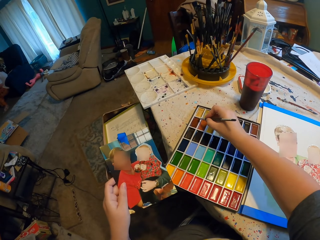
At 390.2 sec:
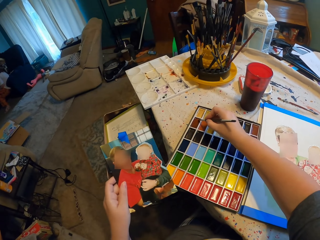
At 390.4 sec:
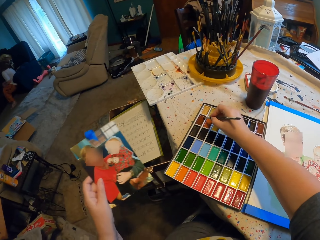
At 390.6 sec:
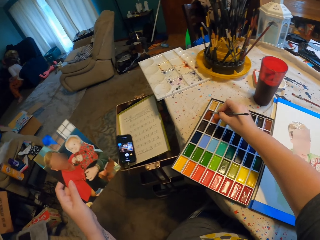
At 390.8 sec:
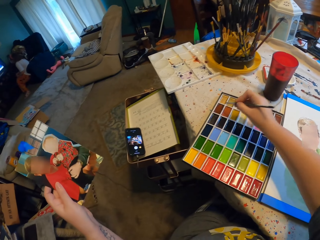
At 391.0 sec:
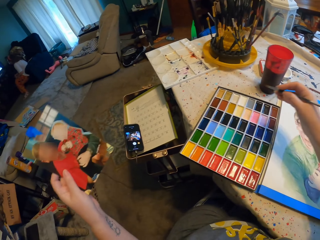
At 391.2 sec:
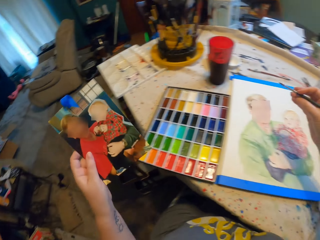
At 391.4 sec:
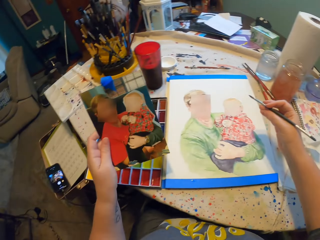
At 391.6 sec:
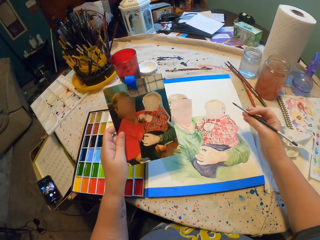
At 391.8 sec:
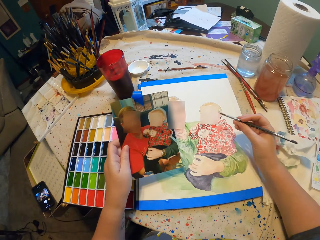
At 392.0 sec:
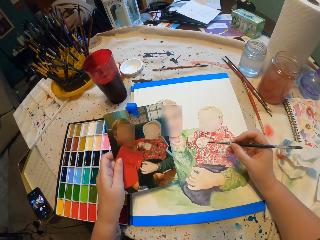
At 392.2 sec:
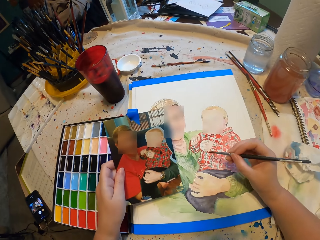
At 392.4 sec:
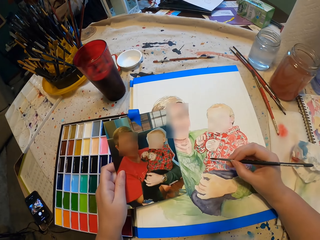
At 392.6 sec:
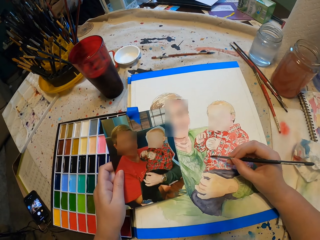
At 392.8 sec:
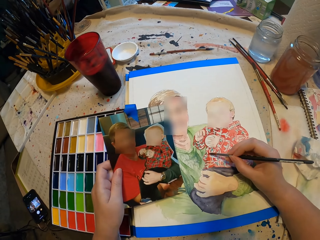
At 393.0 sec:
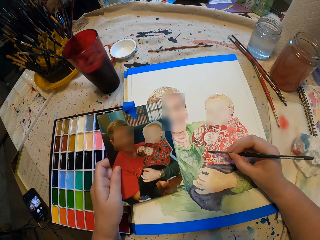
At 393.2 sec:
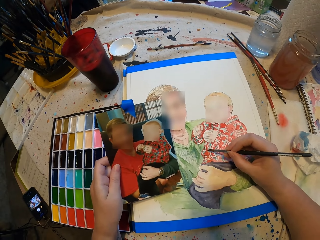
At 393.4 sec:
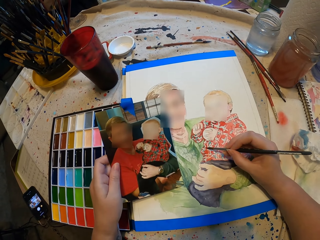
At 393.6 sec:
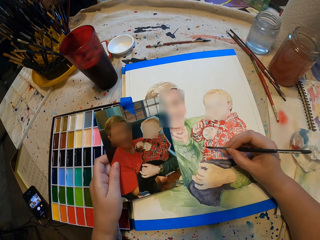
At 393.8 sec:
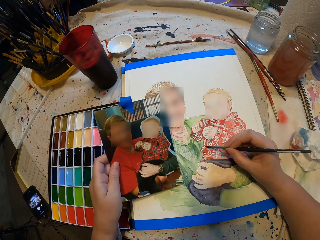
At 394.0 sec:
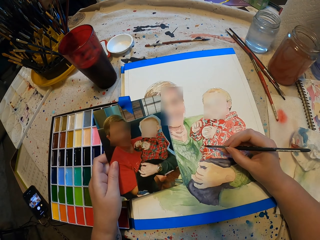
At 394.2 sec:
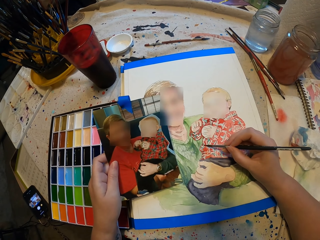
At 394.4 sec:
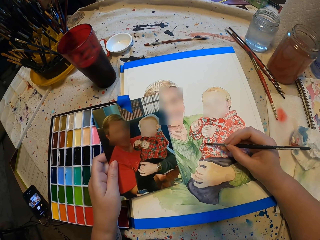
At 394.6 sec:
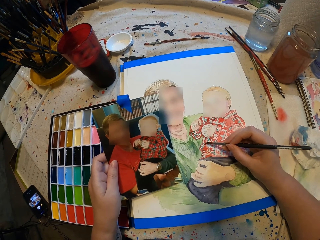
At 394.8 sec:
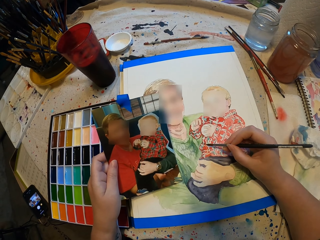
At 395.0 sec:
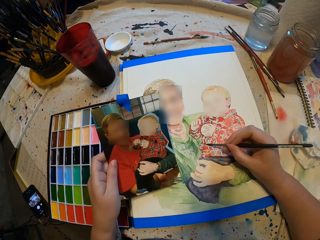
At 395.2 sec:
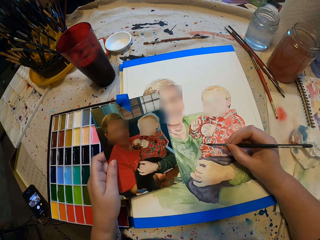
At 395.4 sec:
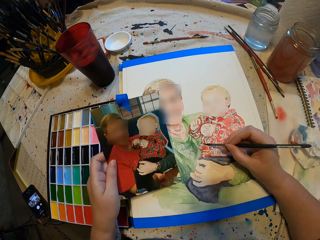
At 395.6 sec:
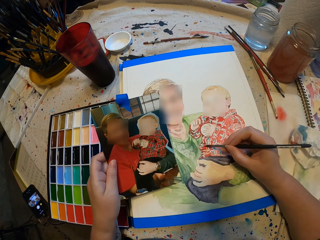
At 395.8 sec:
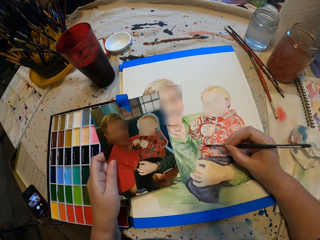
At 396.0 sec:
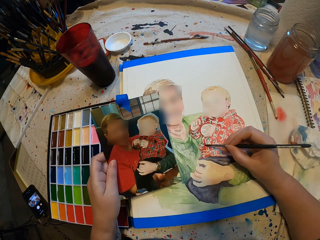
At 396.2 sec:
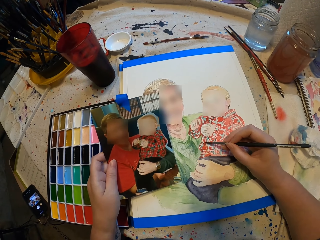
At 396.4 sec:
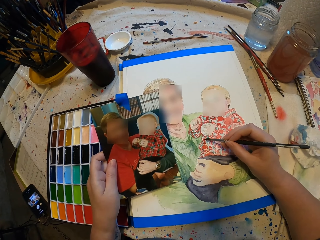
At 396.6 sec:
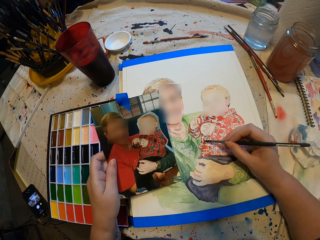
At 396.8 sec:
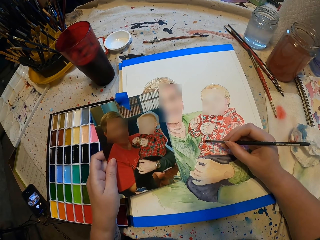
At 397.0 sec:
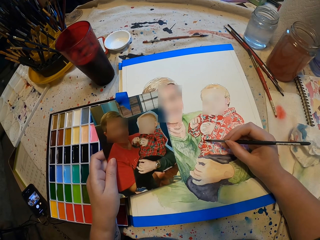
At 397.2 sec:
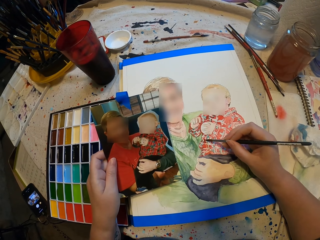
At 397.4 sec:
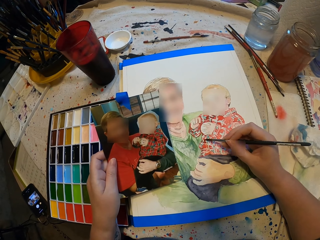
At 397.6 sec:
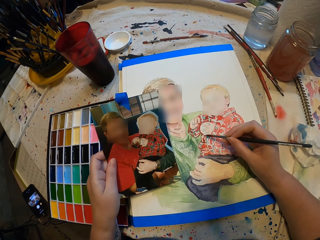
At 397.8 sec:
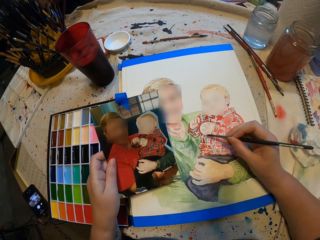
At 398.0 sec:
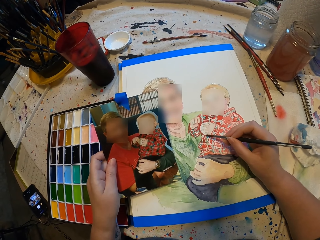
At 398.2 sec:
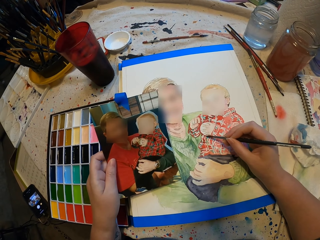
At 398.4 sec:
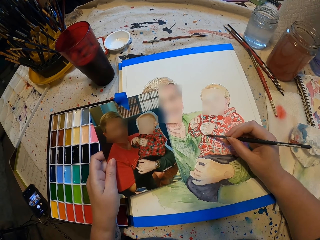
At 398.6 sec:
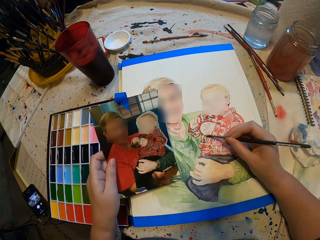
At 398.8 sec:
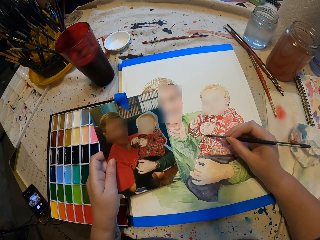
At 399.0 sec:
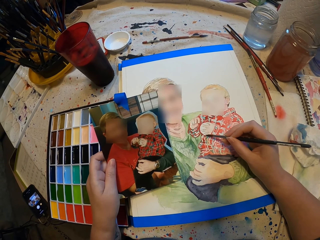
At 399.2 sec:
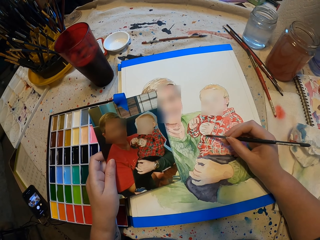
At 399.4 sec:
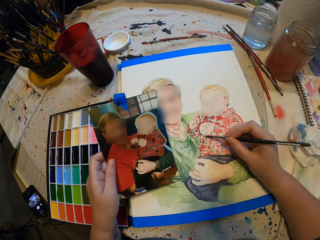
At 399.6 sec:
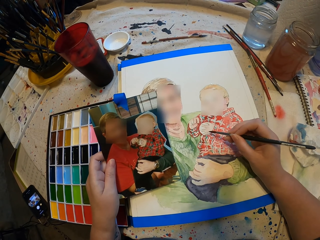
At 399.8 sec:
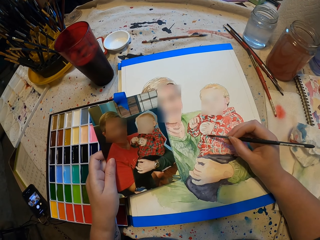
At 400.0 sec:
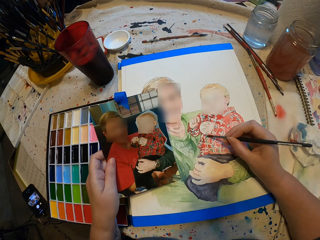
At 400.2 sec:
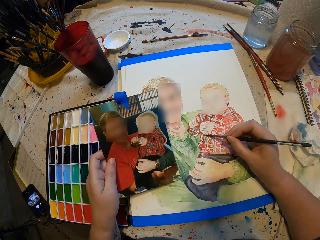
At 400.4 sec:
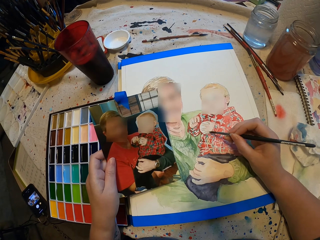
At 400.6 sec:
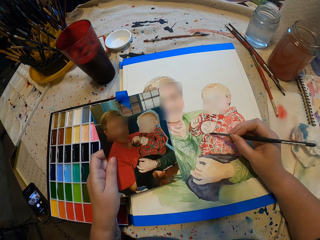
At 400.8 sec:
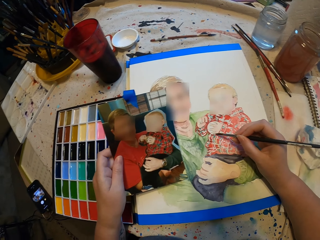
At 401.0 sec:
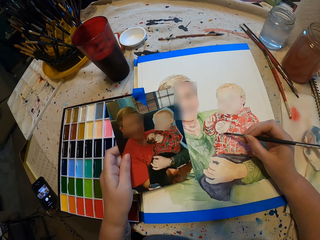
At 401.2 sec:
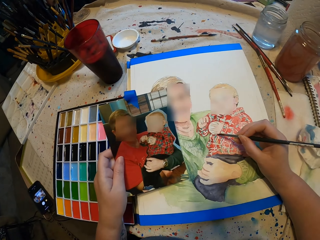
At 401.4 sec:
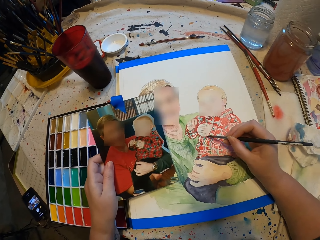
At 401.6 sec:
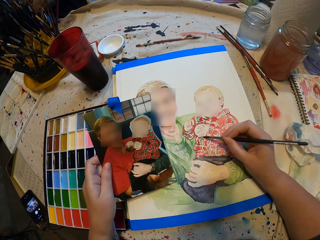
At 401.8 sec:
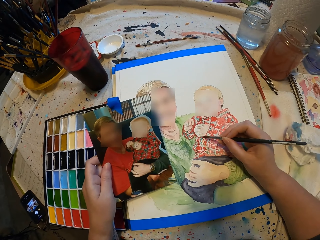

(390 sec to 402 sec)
The camera wearer dips the paint brush in paint. They paint.

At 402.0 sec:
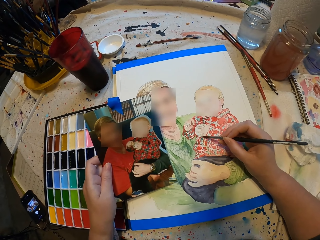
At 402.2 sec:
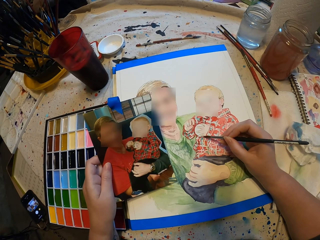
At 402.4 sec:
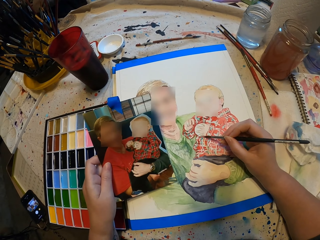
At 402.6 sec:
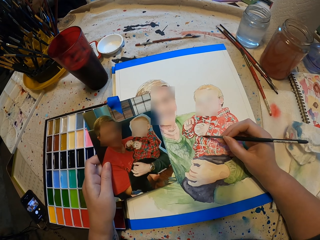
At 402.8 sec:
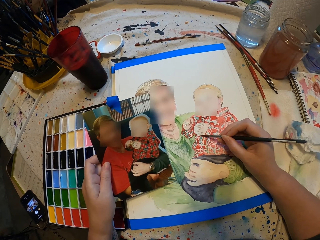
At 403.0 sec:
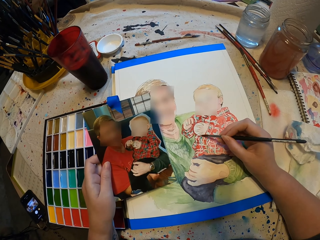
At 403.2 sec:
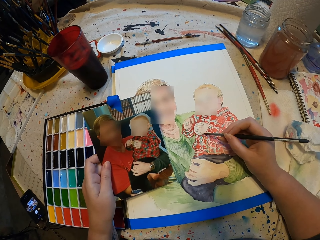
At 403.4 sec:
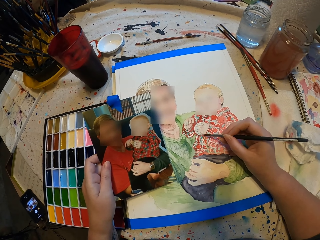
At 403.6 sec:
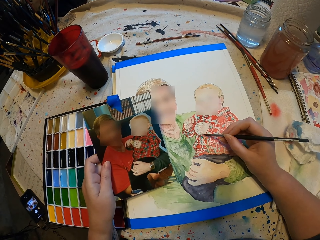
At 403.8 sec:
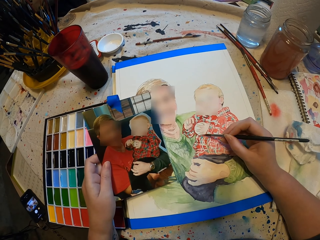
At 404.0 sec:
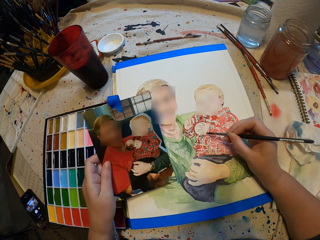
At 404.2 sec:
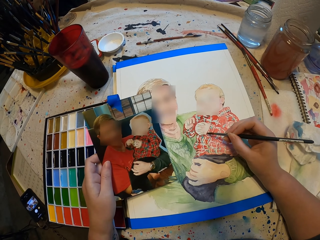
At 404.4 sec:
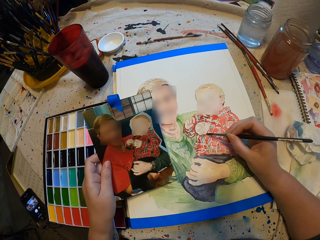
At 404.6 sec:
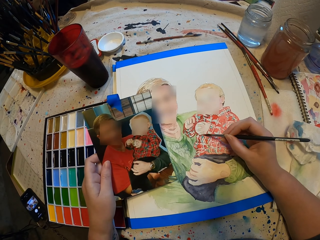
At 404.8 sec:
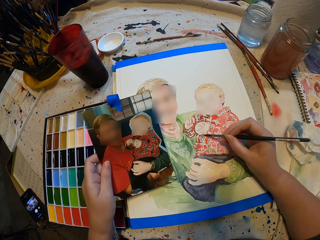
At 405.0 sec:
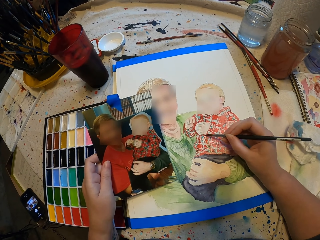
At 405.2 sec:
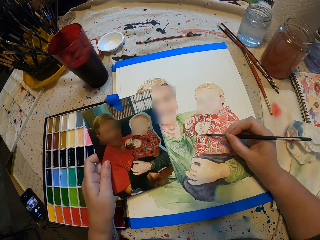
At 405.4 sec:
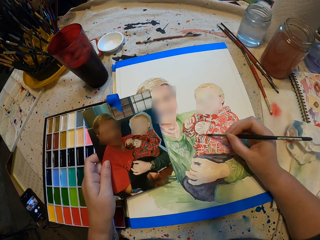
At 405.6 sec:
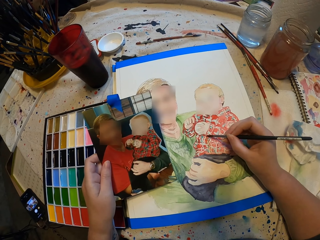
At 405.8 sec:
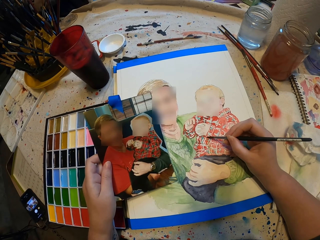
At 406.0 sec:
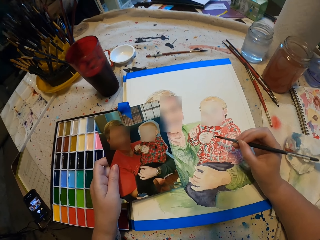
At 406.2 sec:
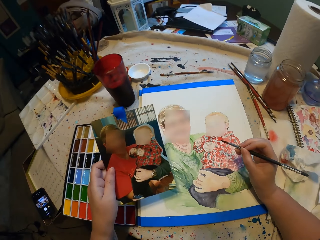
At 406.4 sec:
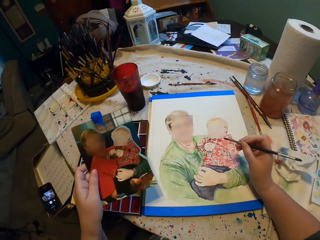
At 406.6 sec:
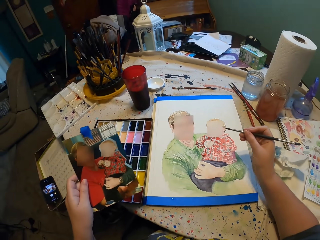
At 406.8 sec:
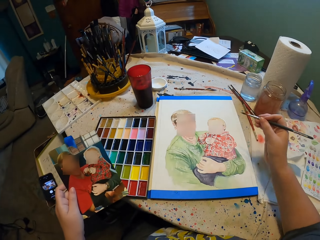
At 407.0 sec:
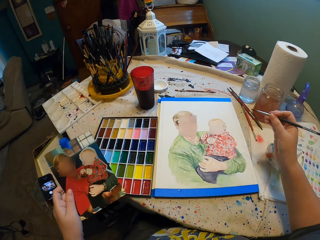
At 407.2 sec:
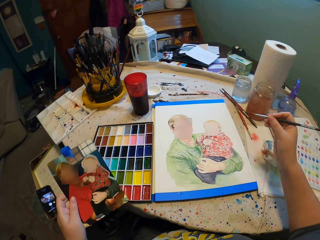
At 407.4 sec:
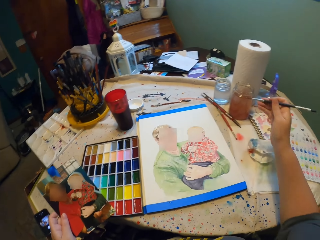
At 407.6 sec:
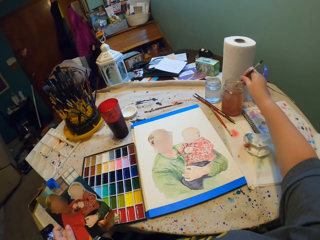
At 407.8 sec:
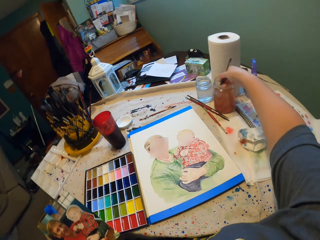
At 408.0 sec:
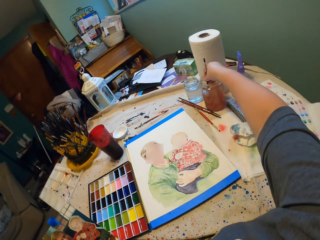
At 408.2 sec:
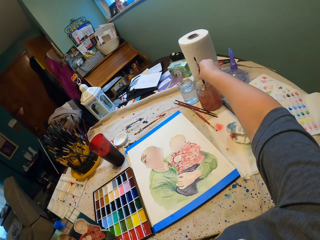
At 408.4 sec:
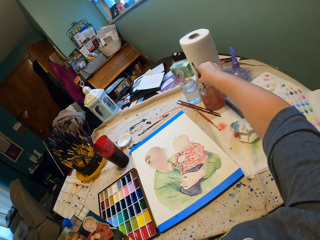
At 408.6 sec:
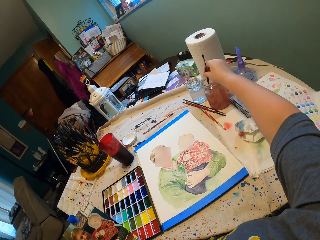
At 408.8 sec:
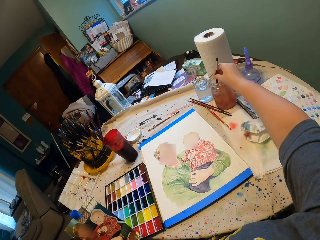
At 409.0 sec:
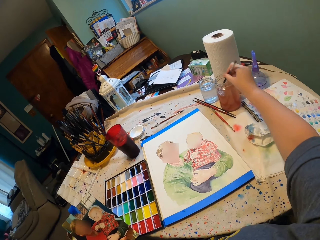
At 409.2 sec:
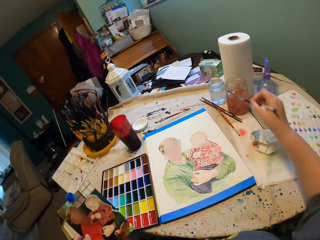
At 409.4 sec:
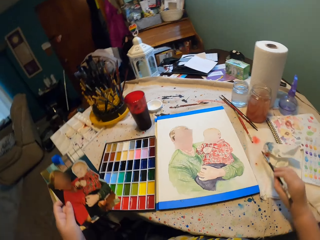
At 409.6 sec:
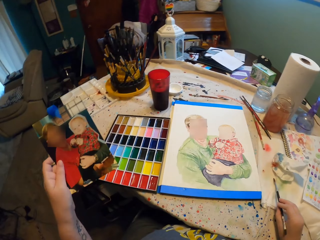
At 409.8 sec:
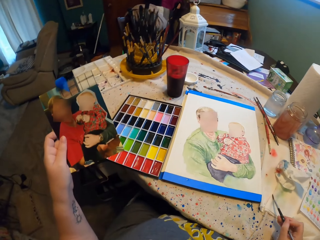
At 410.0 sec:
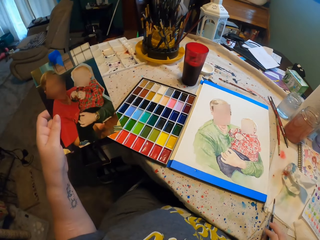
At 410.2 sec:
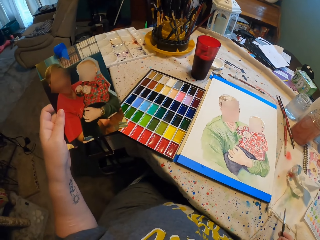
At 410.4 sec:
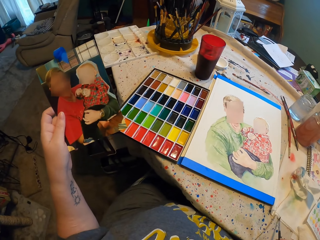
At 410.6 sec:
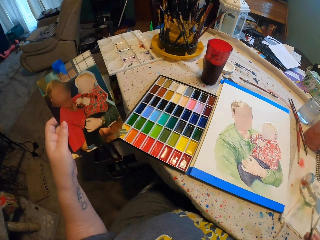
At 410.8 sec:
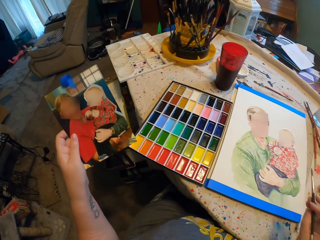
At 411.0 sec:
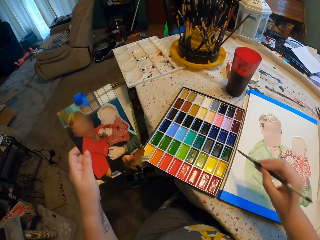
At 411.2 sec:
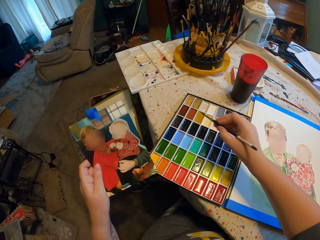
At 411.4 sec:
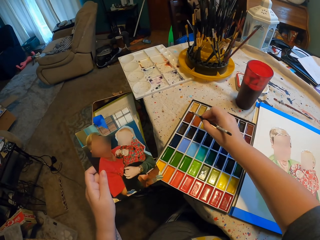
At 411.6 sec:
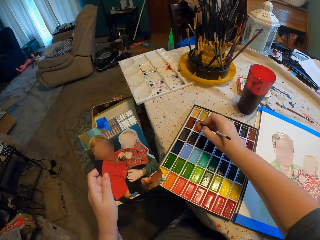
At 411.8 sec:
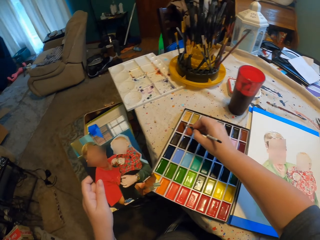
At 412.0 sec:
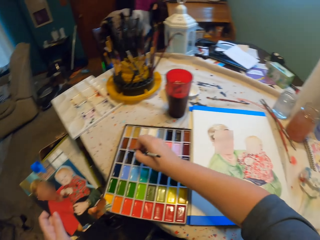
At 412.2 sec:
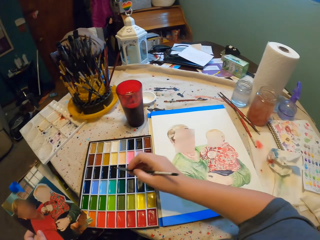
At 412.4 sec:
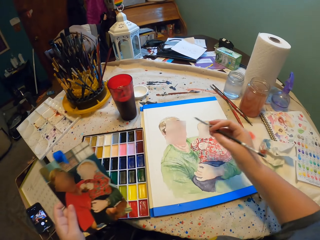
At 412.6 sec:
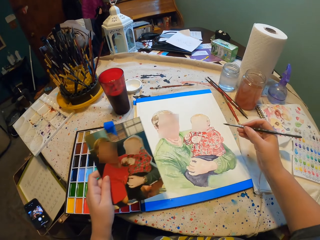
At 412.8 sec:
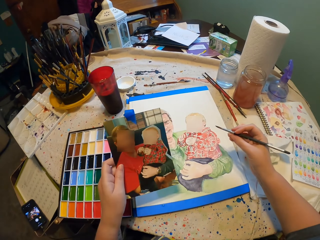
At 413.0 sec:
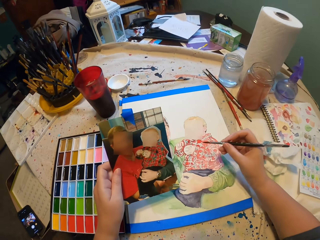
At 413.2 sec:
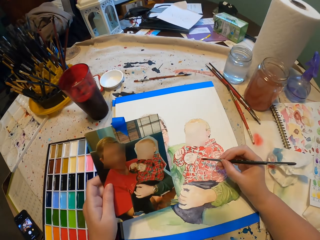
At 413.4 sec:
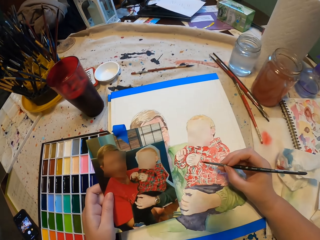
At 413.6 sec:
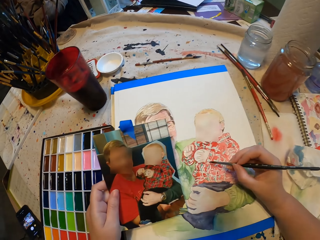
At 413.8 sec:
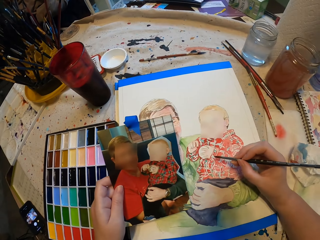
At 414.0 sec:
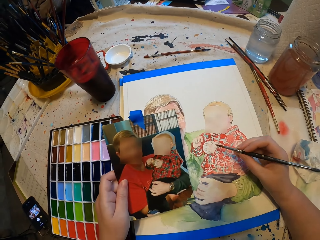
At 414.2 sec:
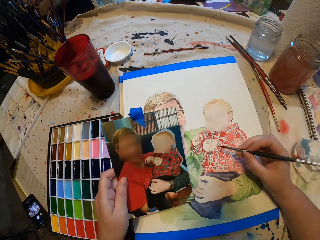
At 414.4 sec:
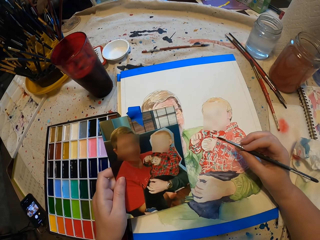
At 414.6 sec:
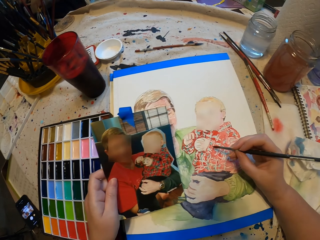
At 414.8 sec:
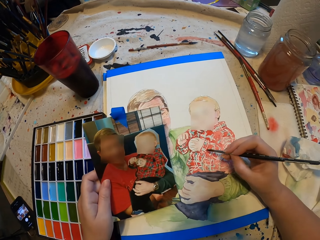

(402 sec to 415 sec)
The camera wearer stares at the painting. They dip the paint brush in water. They wipe the paint brush. They dip the paint brush in water. They paint.
